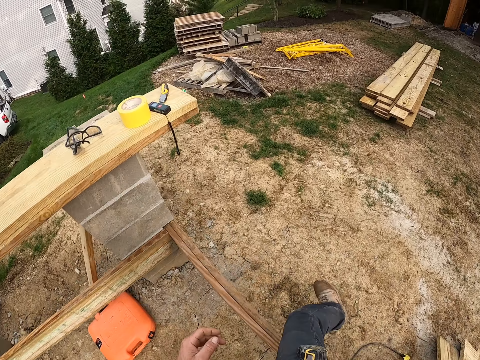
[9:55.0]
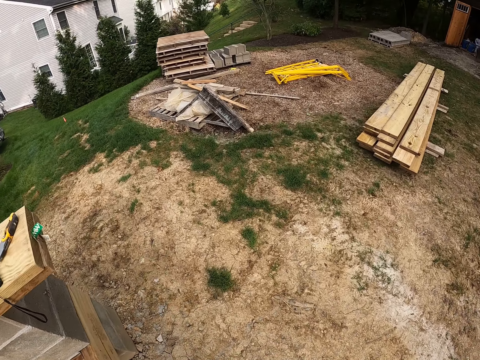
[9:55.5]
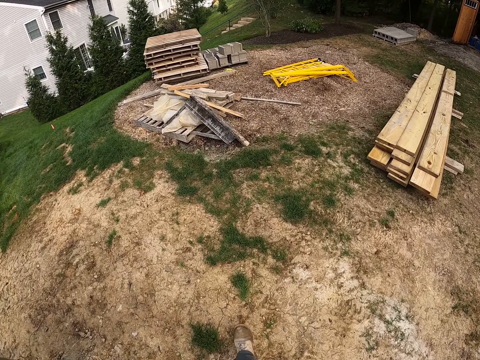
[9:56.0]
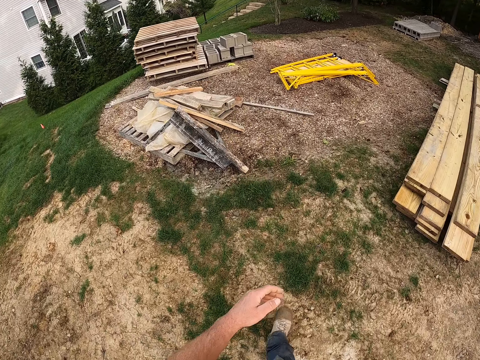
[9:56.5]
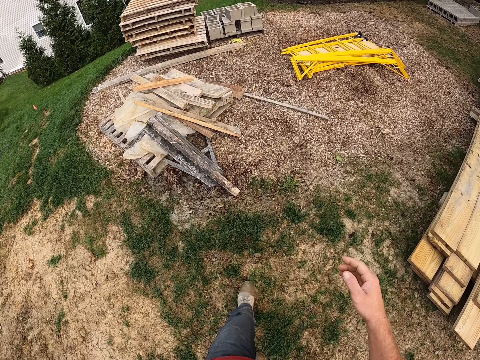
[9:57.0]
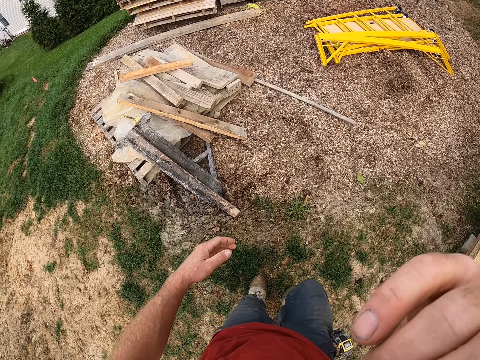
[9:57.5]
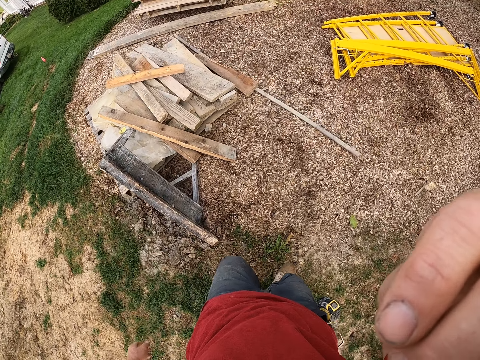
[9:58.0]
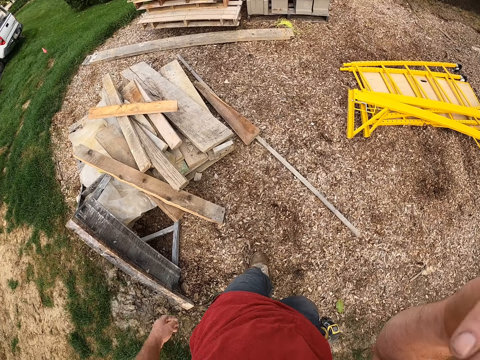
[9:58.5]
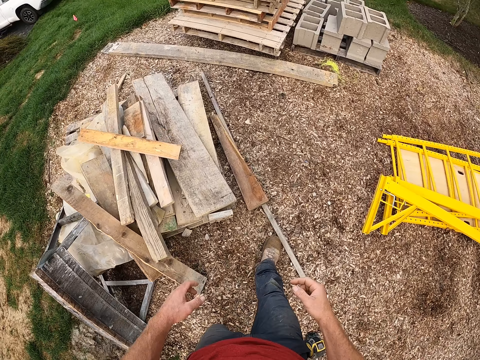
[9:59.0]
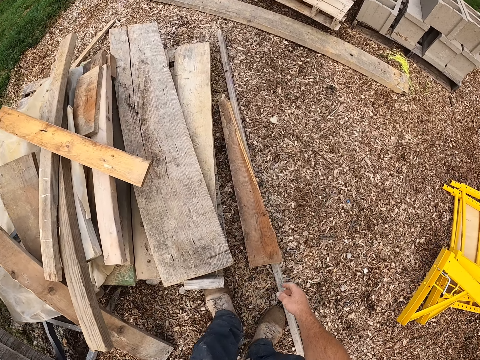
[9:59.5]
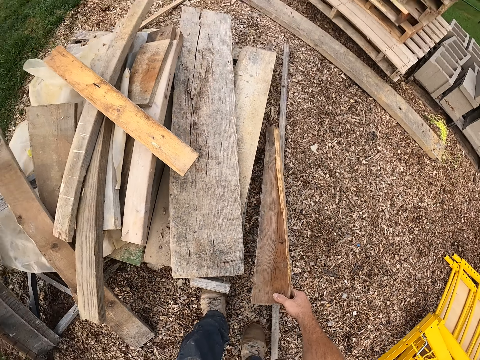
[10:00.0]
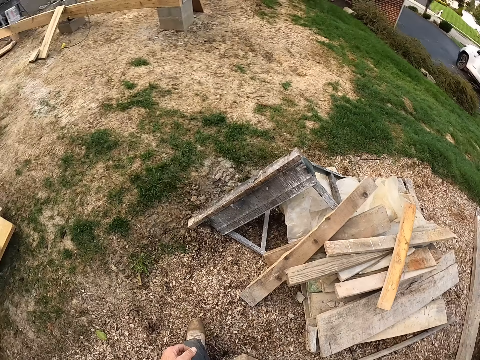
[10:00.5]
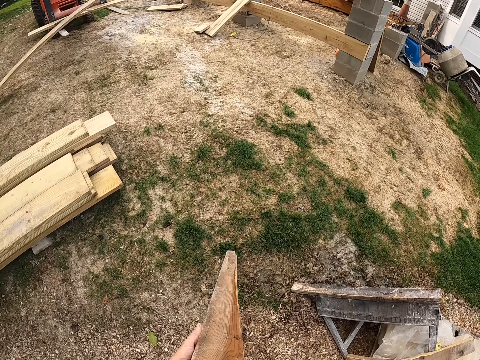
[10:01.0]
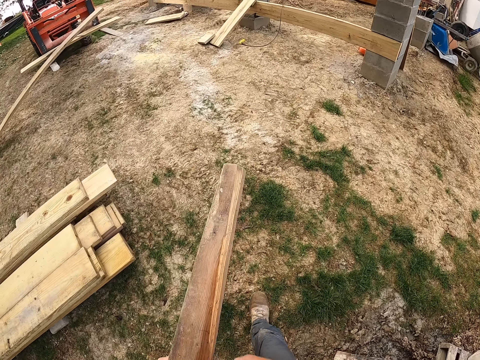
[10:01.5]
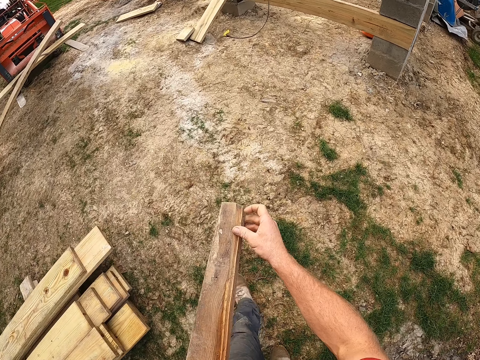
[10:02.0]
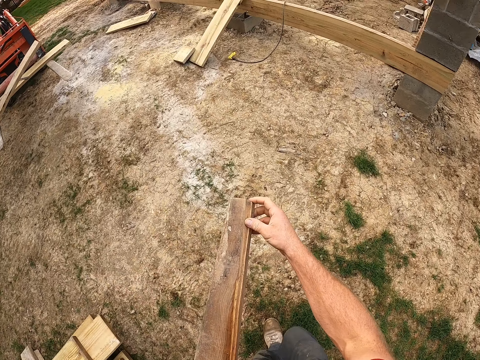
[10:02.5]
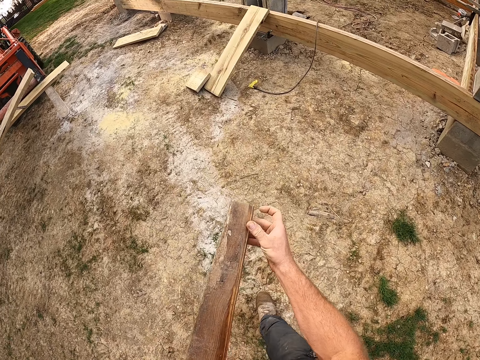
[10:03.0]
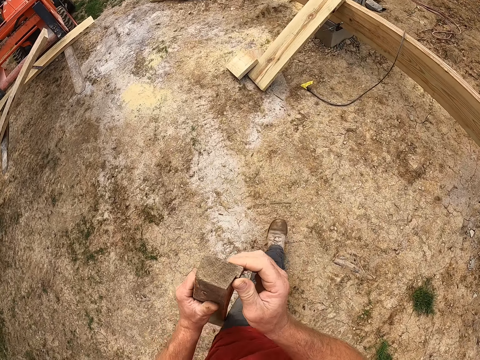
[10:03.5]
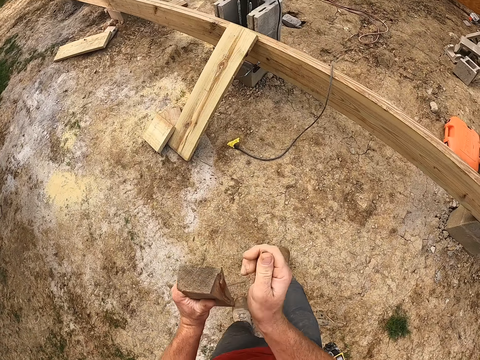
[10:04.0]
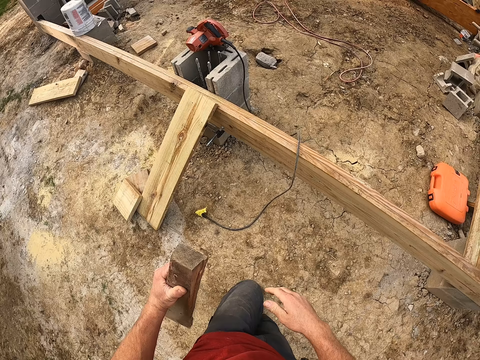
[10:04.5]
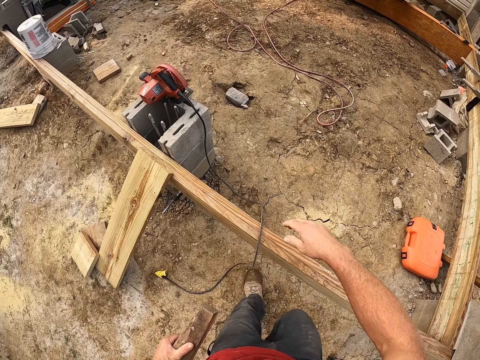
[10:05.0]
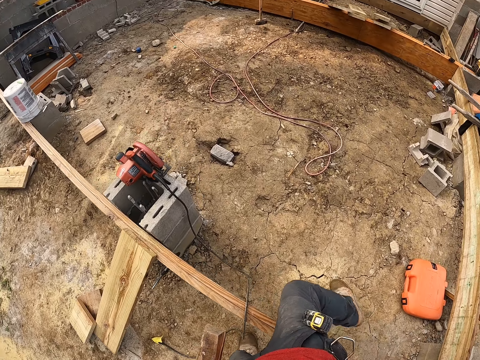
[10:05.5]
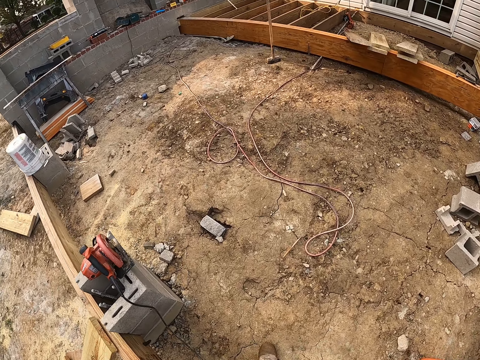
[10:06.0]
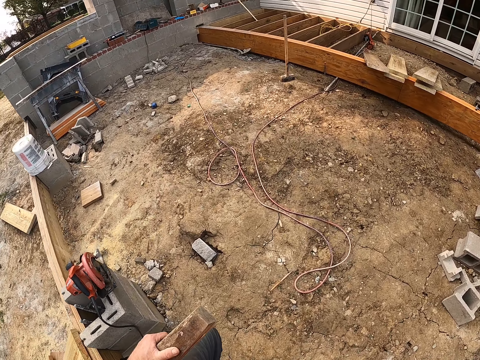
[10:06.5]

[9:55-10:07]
The camera wearer touches his face. He picks up a wooden plank from the ground. He walks.

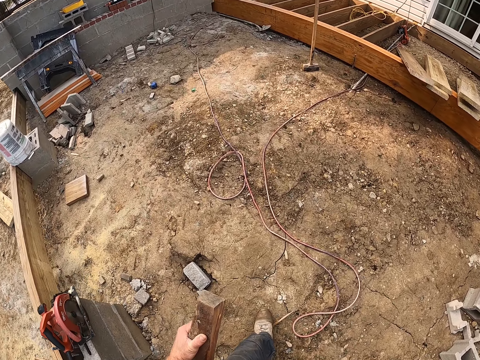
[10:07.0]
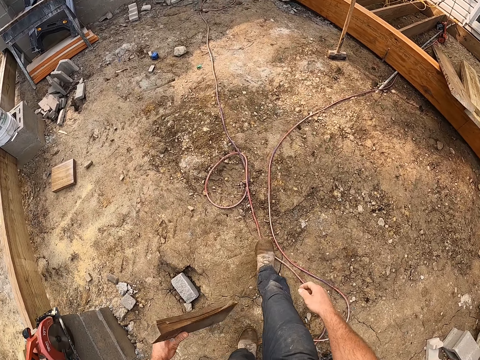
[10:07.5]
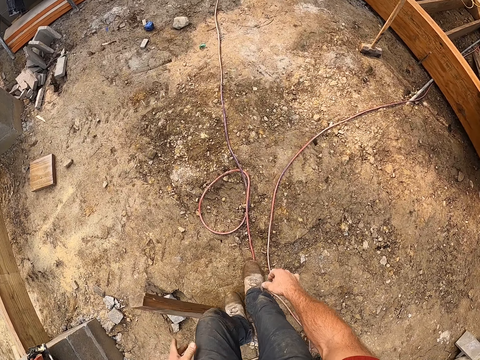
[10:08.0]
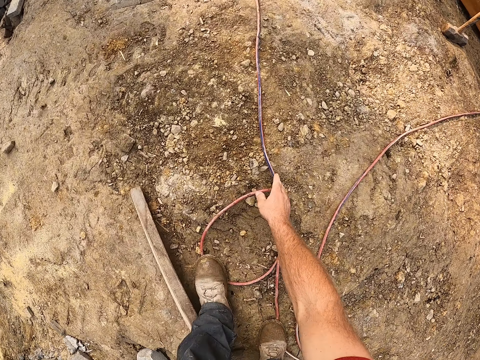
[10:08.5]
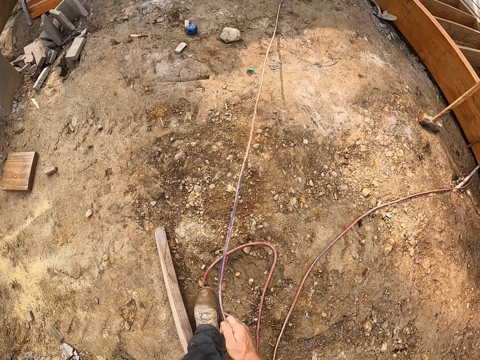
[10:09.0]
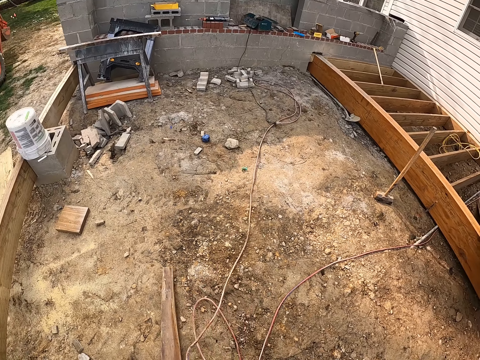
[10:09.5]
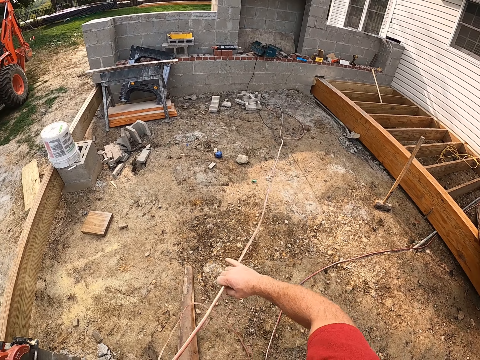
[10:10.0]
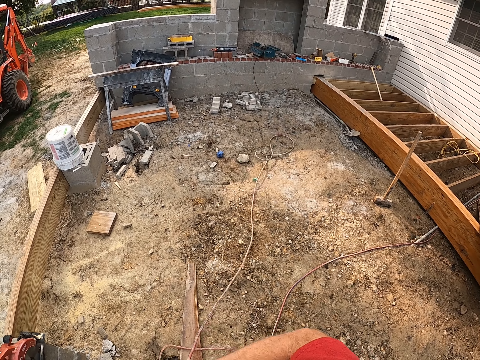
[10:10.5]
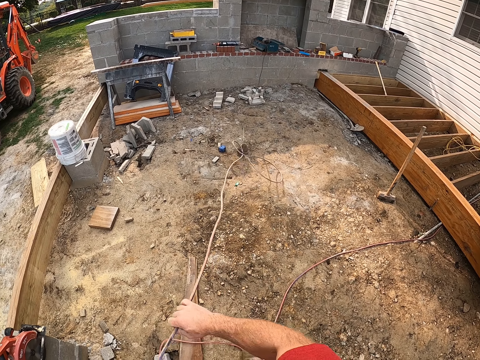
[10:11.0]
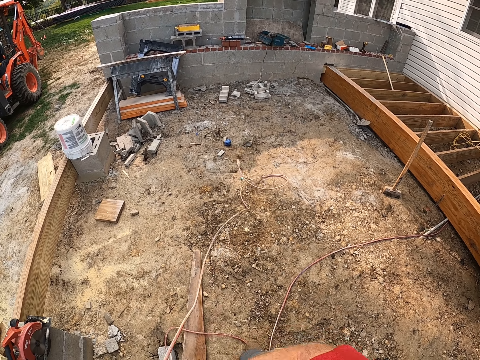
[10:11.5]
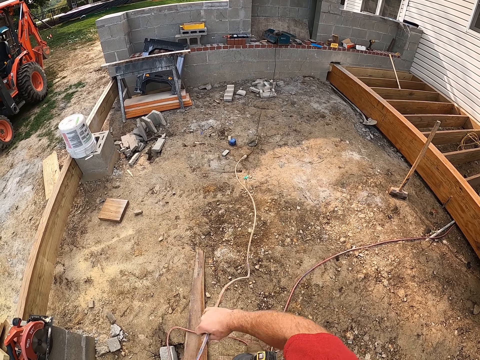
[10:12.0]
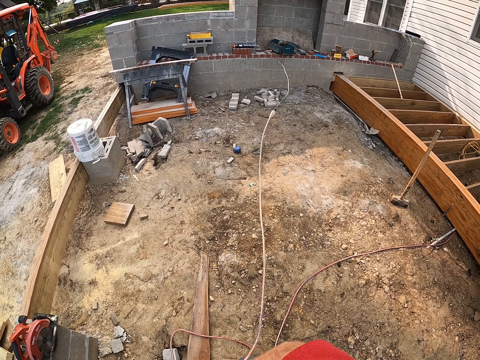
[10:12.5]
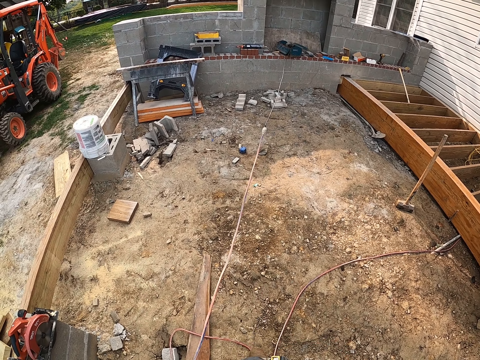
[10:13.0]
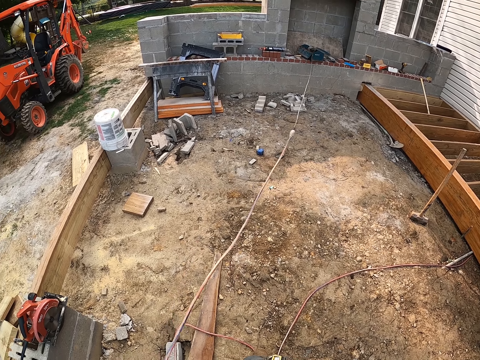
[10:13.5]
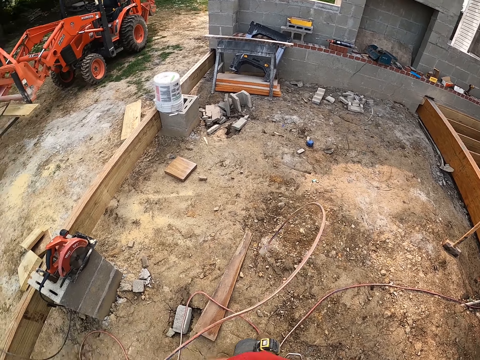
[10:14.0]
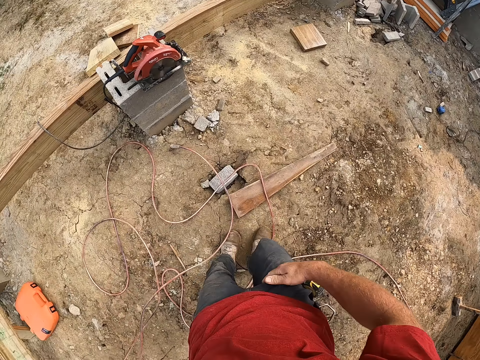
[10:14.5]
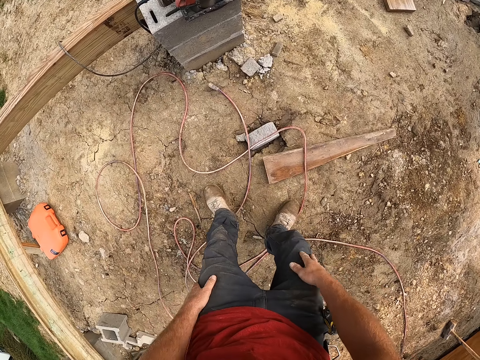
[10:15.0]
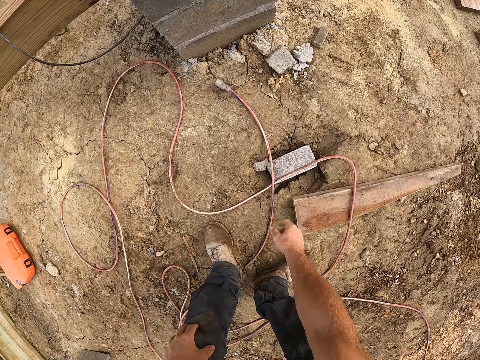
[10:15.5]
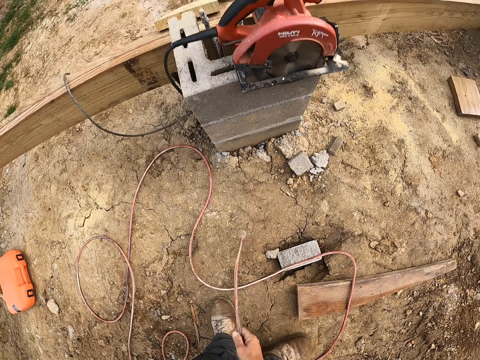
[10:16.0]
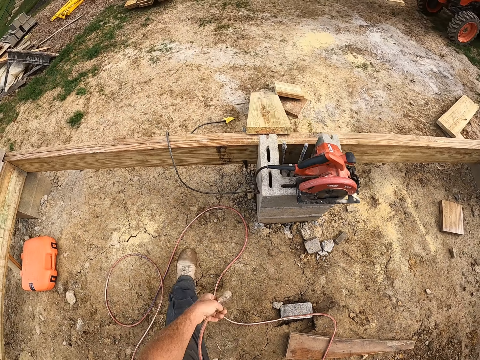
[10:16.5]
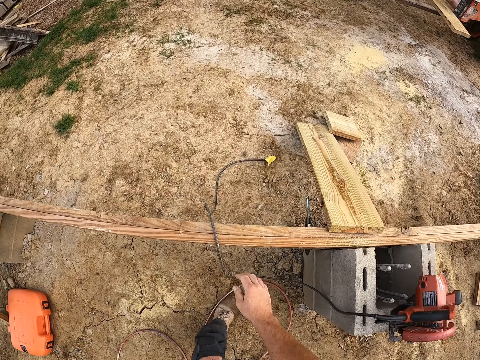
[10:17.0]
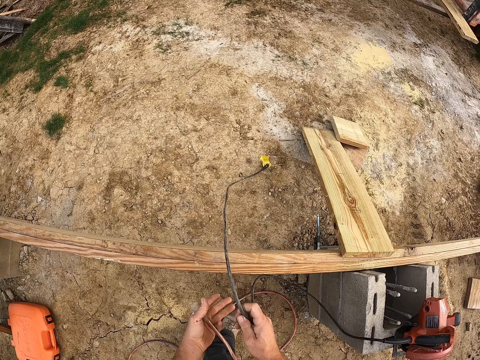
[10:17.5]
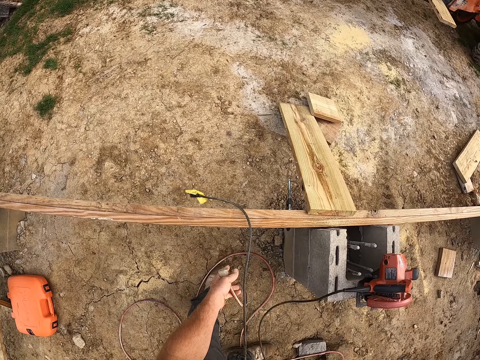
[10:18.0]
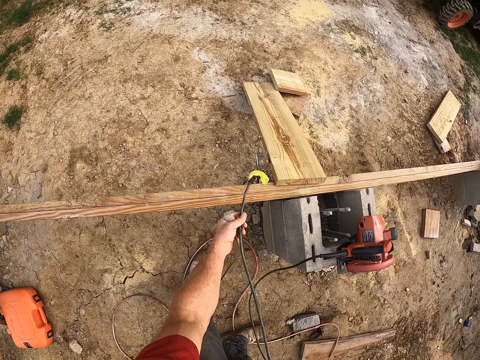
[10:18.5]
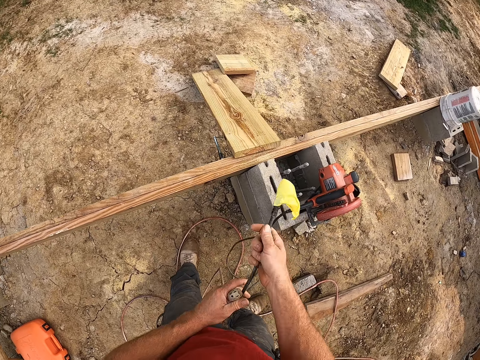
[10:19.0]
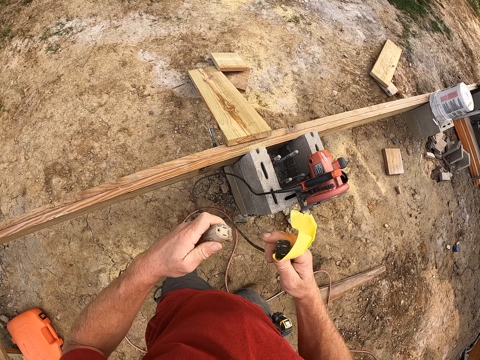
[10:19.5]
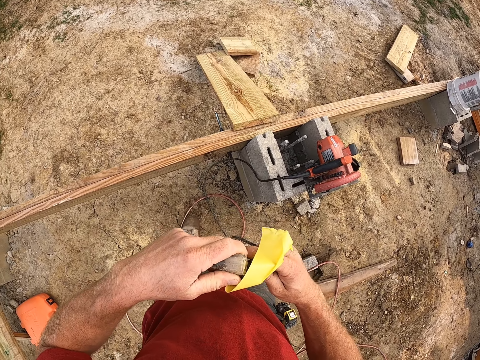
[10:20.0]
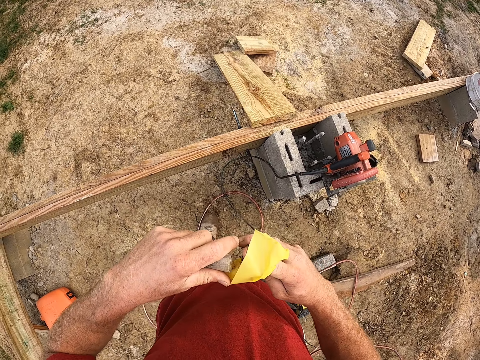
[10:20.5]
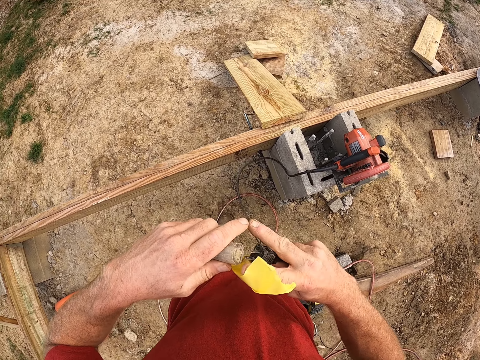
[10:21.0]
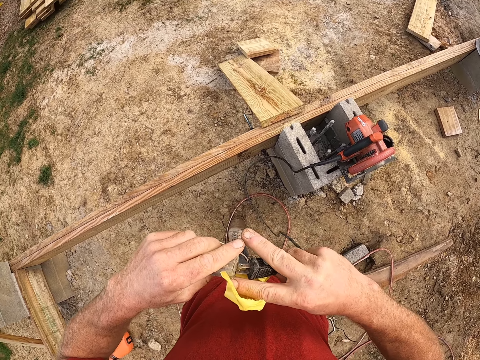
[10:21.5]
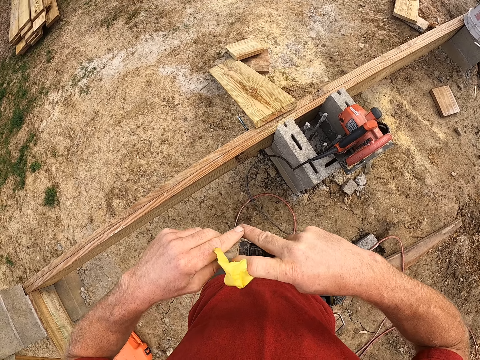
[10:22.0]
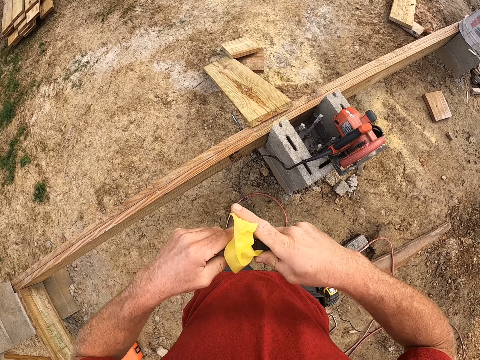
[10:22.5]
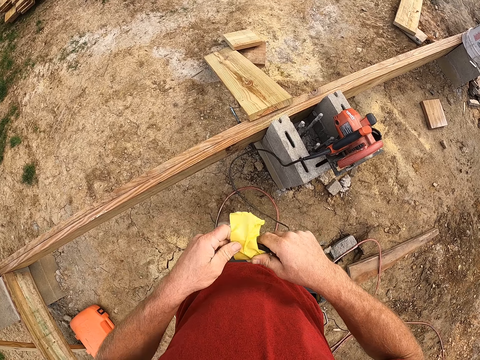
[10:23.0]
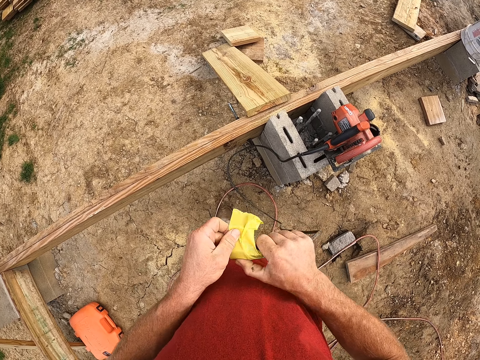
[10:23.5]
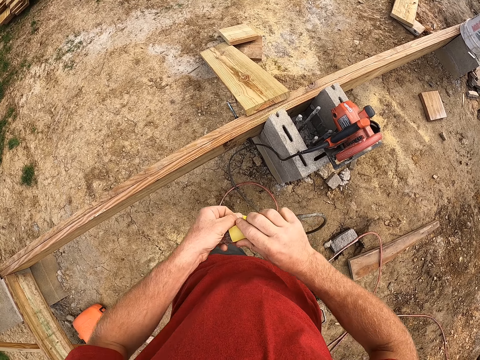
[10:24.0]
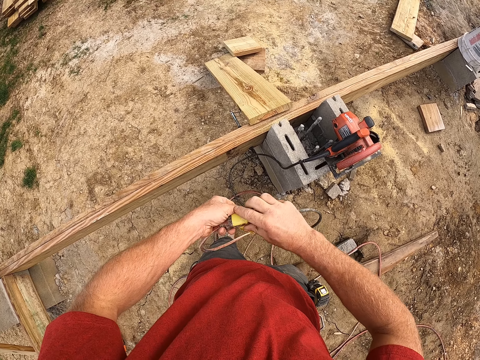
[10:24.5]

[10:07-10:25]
The camera wearer drops the wooden plank on the ground. He picks up a wire or cable from the ground. He drags the wire. He picks up a wire from the ground. He picks up a cable. He plugs the wires in his hands together. He tapes the plugs of the wires.
